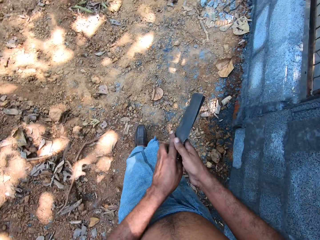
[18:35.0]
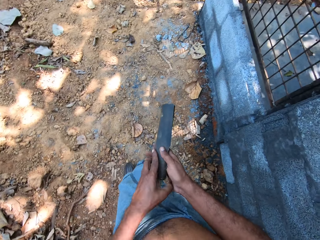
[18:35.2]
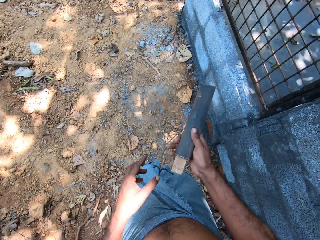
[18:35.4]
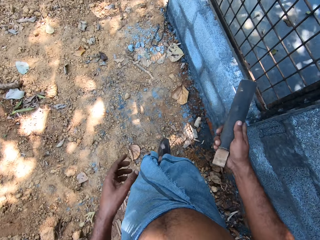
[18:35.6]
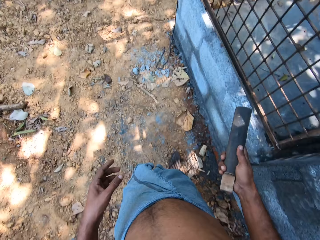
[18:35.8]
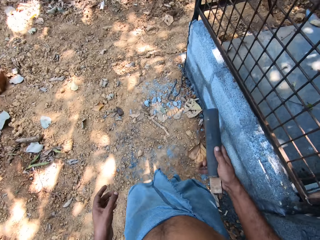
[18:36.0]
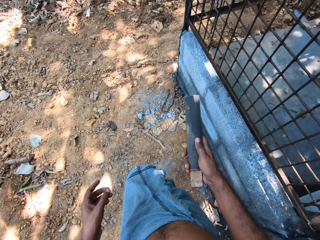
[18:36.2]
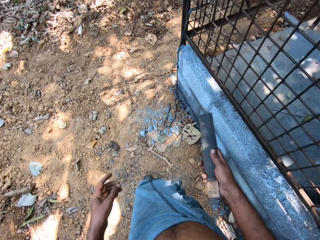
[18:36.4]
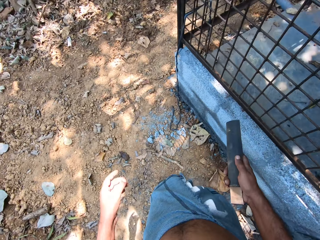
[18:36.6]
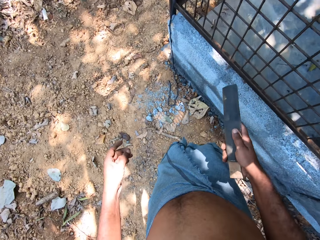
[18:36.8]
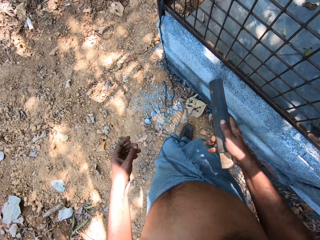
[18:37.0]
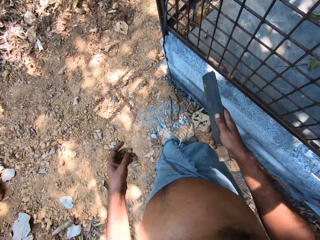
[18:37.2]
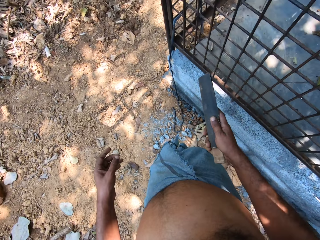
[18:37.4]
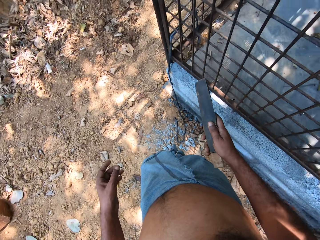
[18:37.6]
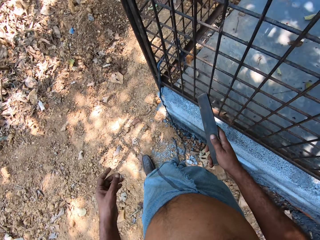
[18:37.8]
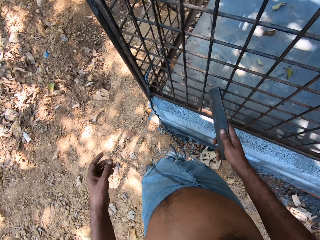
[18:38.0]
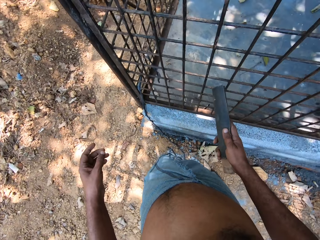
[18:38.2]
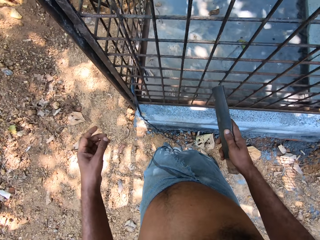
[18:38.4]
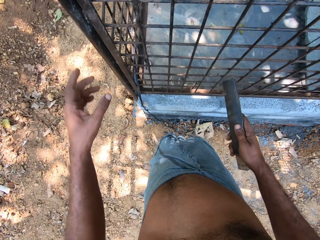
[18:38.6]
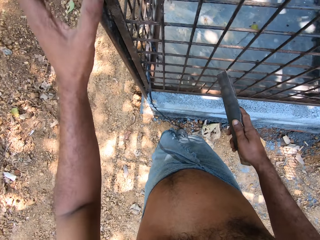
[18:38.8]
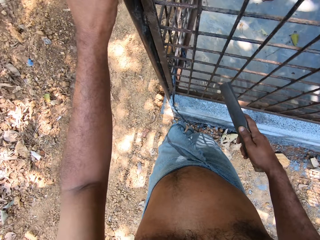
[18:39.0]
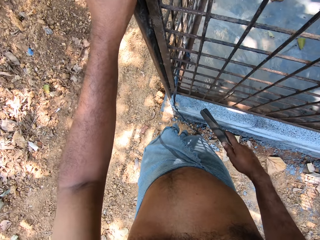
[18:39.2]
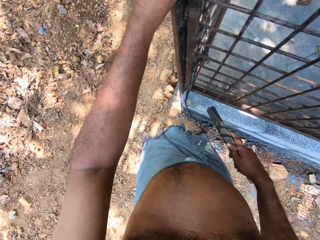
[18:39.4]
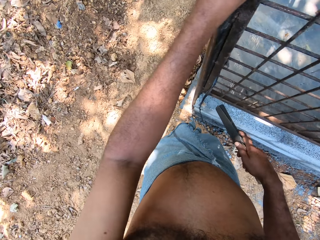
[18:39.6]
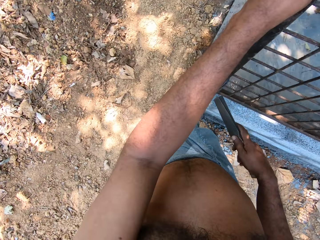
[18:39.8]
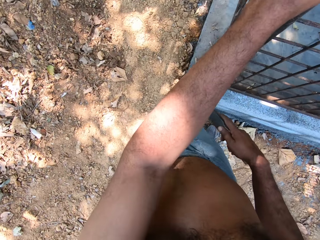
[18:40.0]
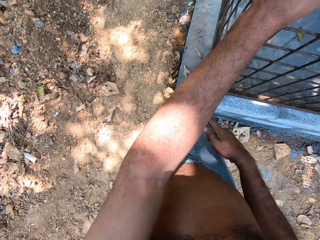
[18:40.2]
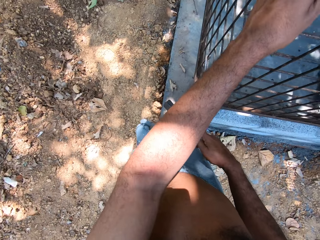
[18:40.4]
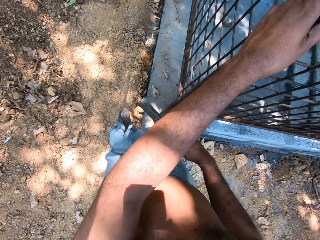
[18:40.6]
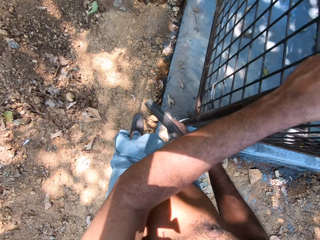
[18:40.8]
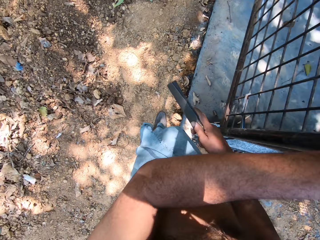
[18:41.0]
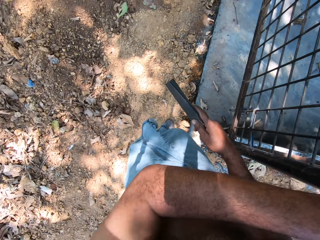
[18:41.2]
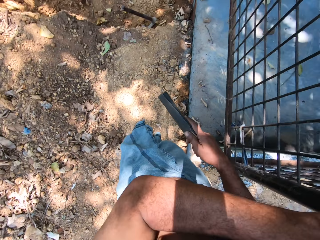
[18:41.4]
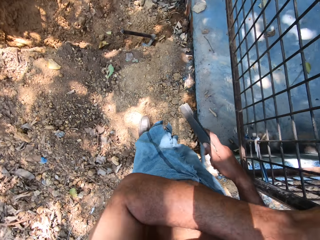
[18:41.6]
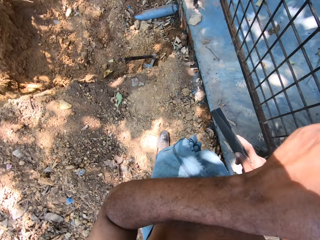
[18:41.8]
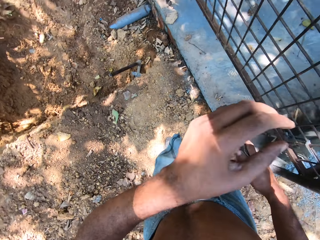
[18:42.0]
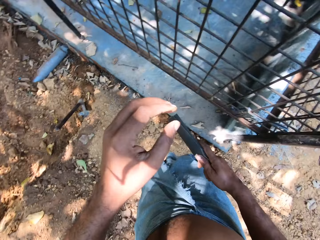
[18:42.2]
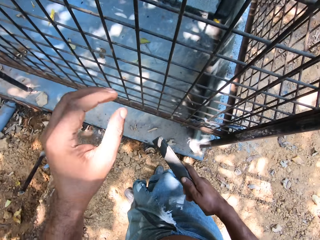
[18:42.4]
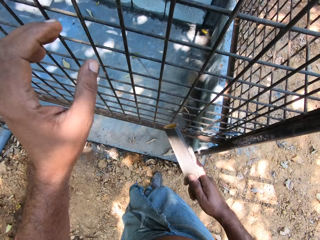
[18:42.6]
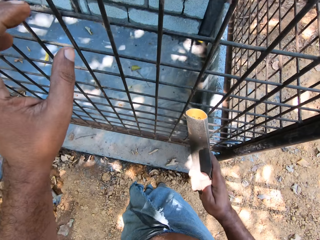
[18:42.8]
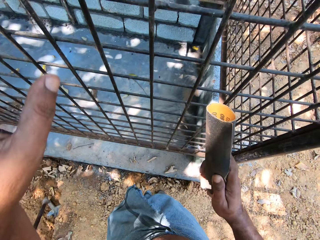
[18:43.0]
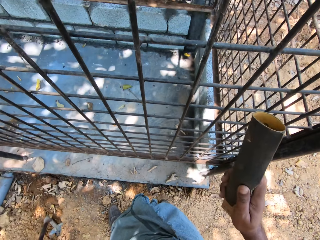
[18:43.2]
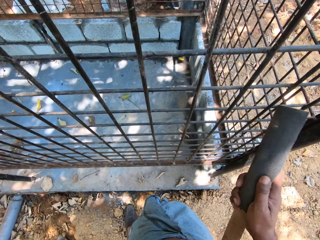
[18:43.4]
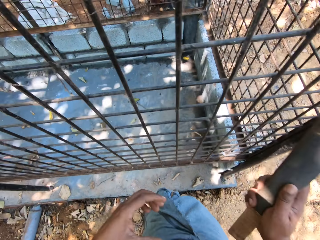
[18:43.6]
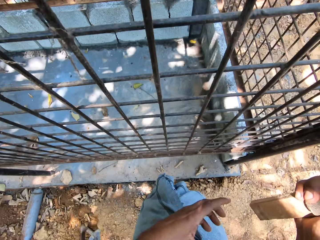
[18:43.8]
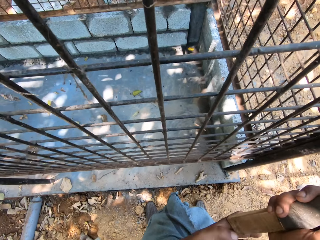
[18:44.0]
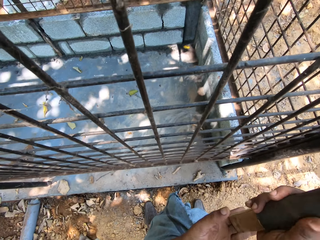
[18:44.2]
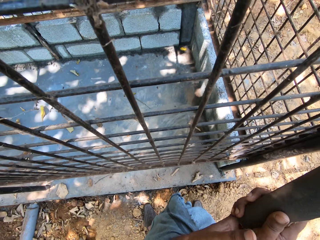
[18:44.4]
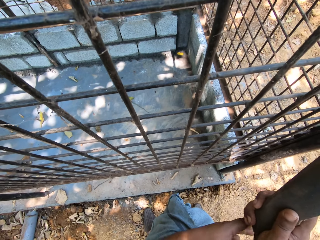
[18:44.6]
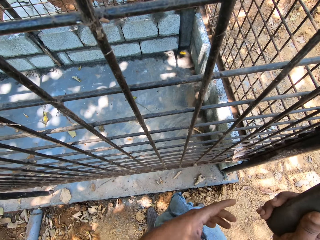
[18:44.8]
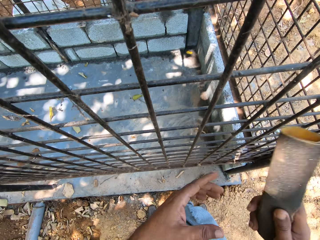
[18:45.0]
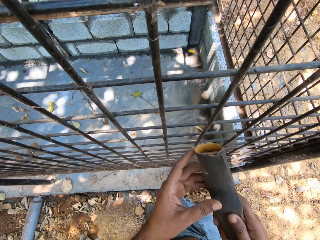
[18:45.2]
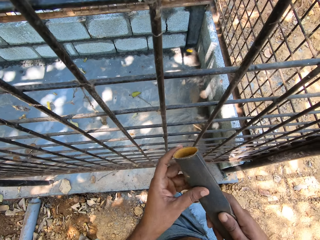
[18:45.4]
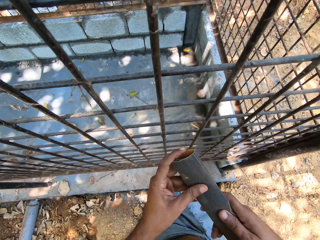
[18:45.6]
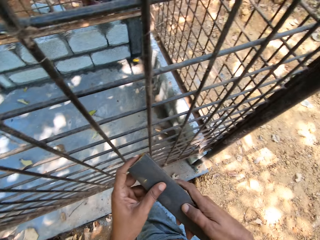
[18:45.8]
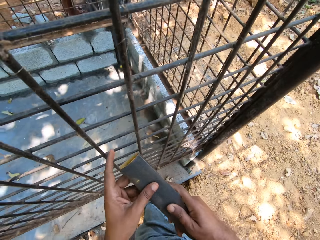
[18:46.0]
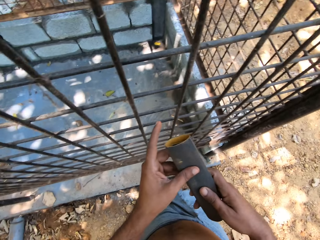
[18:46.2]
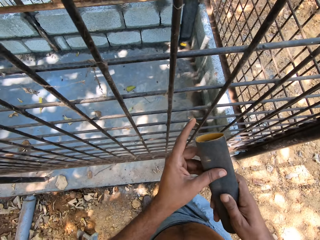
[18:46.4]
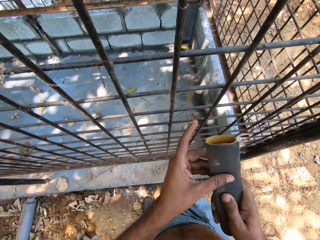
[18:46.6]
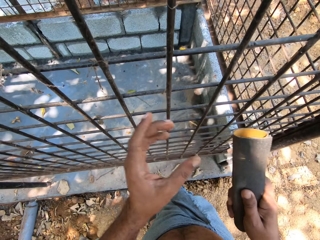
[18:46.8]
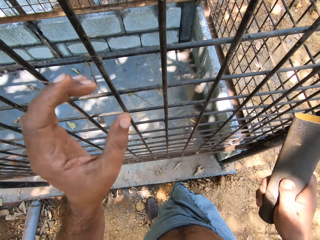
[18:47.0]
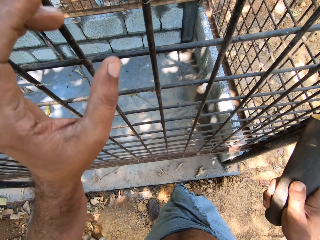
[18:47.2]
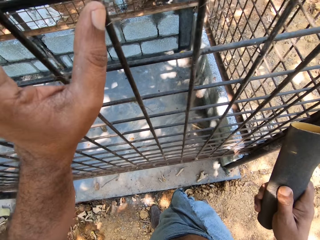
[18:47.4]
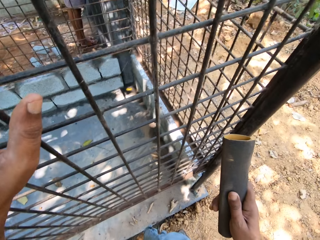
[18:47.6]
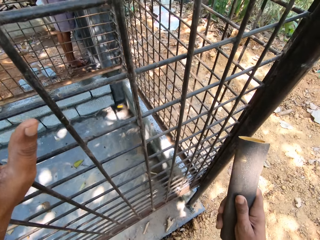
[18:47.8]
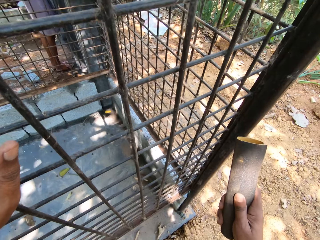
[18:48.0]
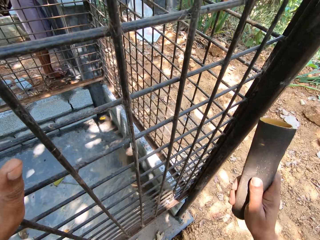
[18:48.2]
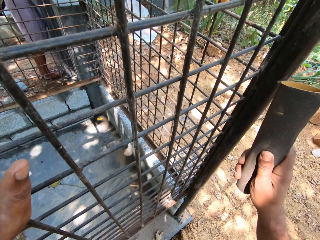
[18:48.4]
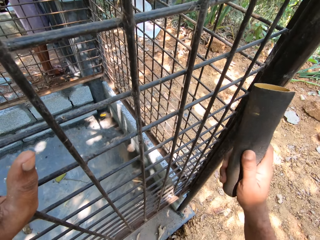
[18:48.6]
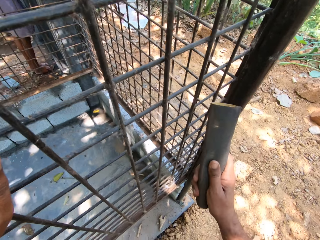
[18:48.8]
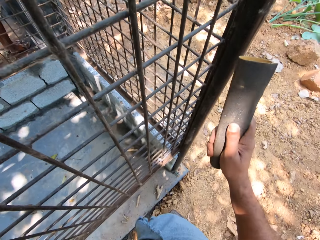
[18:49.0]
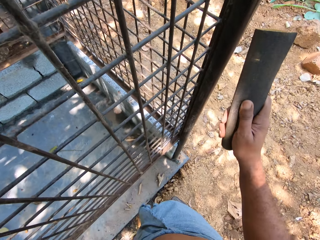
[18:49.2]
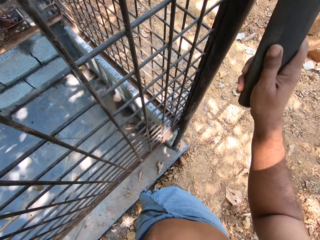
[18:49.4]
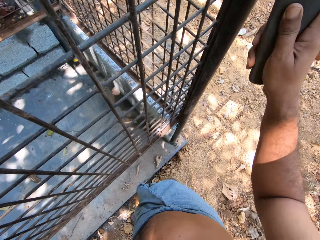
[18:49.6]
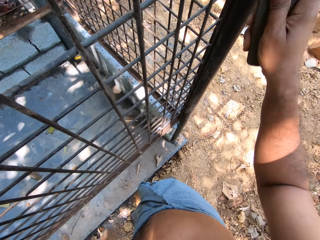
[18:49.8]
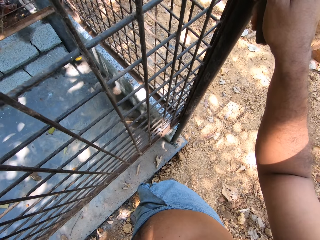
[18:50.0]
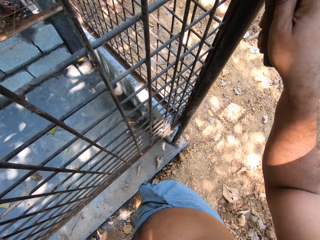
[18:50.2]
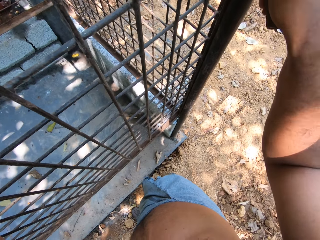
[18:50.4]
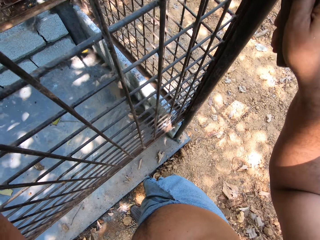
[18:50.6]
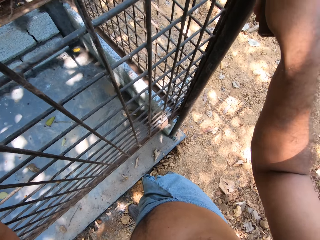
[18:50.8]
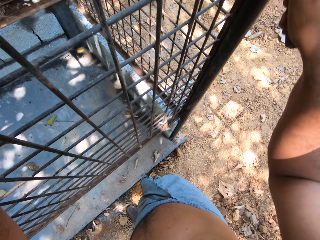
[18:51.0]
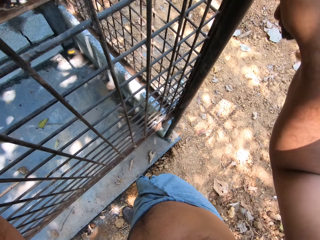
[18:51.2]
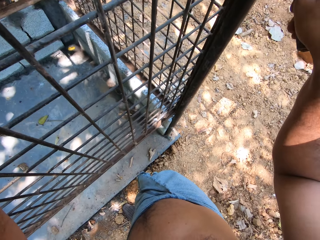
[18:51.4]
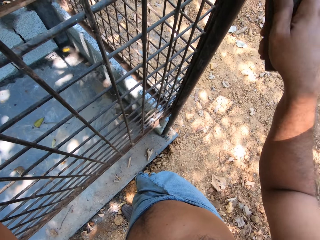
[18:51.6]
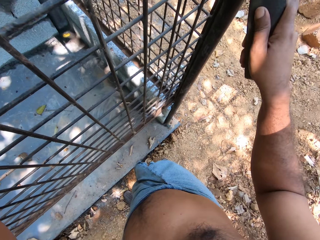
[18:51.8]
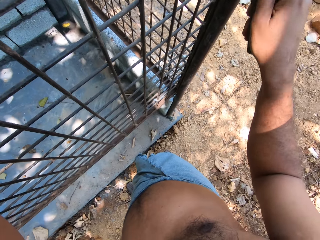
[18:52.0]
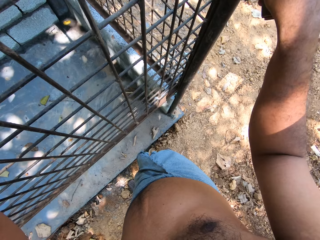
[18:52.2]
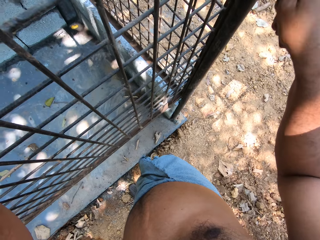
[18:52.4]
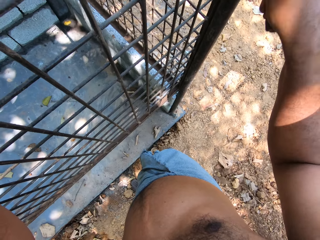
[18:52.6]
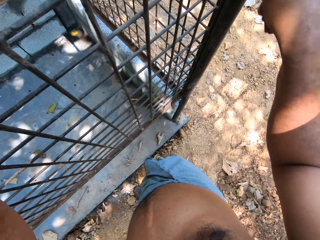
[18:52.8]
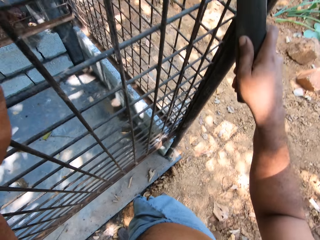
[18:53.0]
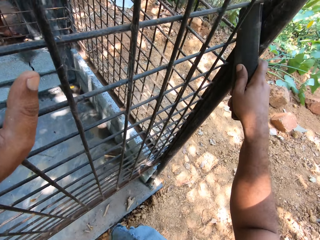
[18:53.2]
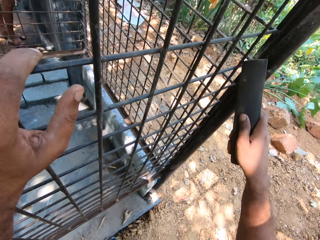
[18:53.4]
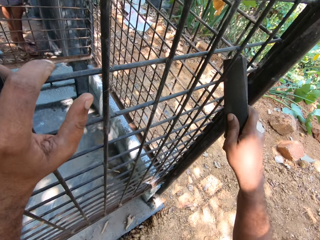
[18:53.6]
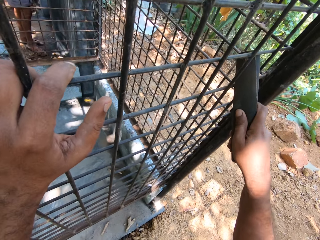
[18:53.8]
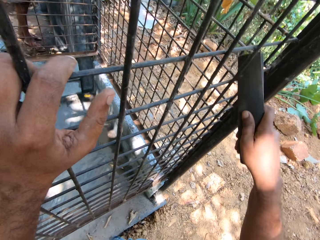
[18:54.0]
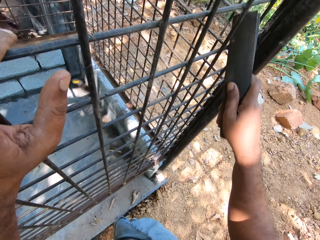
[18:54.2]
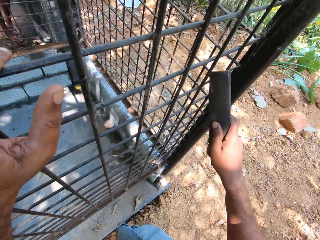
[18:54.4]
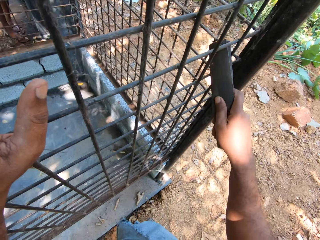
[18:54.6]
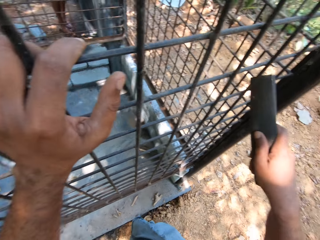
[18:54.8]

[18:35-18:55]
The camera wearer passes the sandpaper in his left hand to his right hand. He lifts the hand. He holds the frame of iron bars or metal with his left hand. He moves across the metal frame. He pushes up wood in the sandpaper with his left hand. He holds the sandpaper with both hands. He holds the iron bars with his left hand. He smoothens the iron bars with the sandpaper in his right hand.

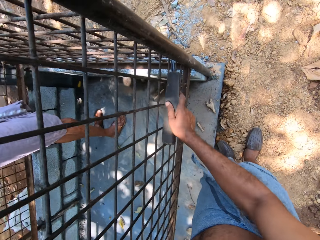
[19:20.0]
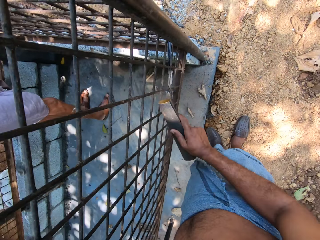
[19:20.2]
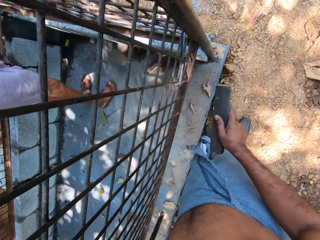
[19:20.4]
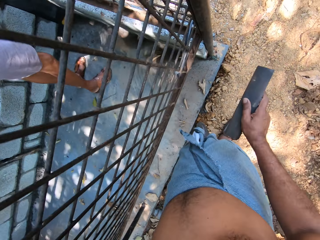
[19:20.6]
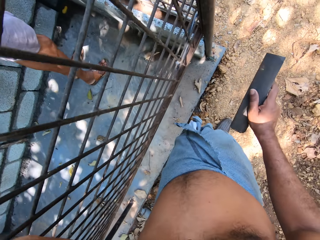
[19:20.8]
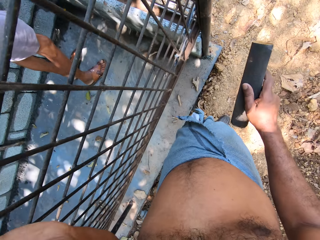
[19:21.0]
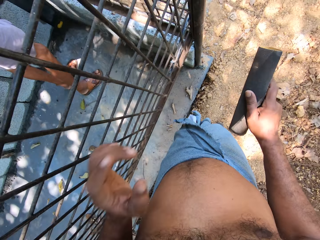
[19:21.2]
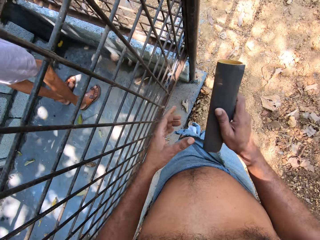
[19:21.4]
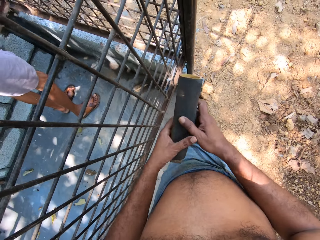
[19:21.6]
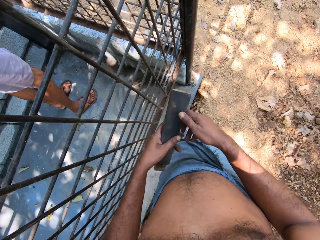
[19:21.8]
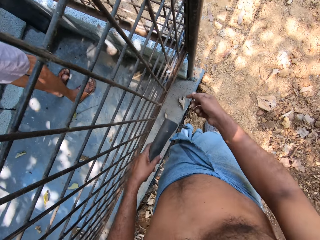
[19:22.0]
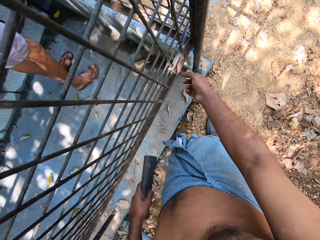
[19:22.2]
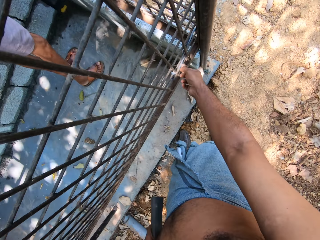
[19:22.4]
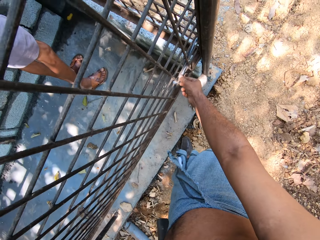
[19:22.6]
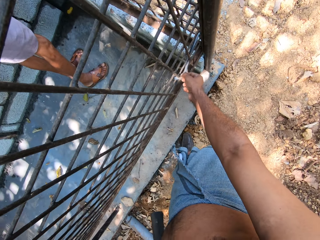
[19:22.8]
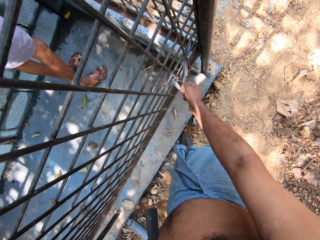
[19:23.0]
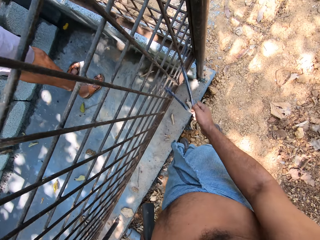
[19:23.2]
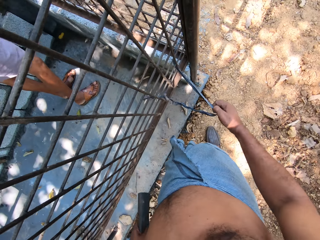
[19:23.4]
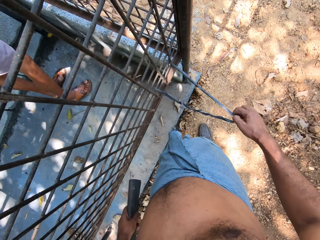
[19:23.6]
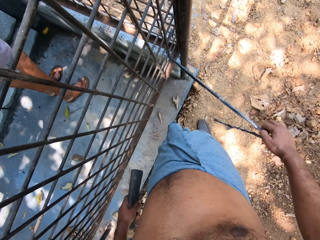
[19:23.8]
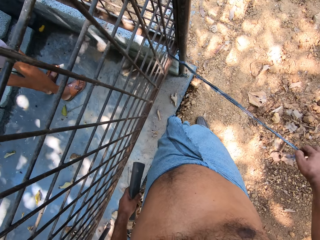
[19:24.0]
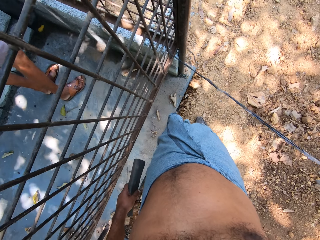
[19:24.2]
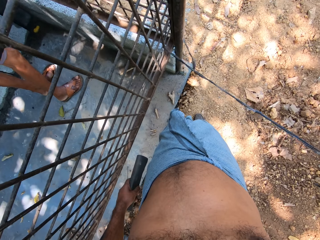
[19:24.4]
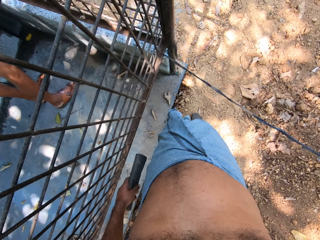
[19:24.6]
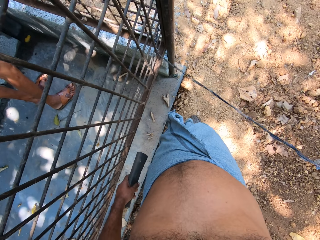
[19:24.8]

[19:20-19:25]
The camera wearer passes the sandpaper in his right hand to his left hand. He pulls a cloth clipping from the iron bars with his right hand.
